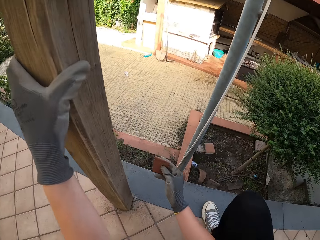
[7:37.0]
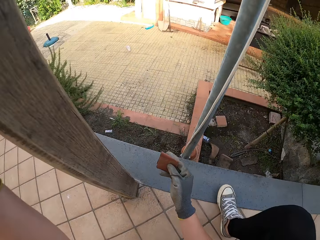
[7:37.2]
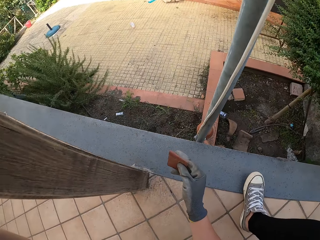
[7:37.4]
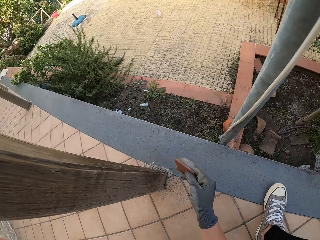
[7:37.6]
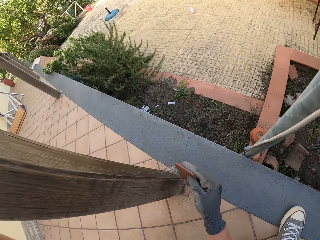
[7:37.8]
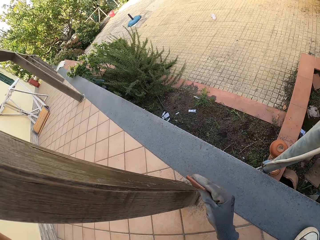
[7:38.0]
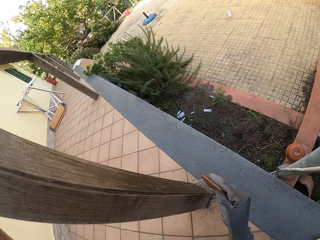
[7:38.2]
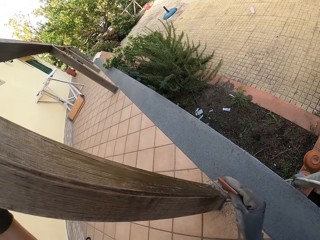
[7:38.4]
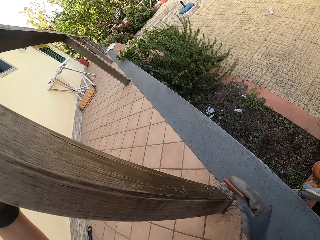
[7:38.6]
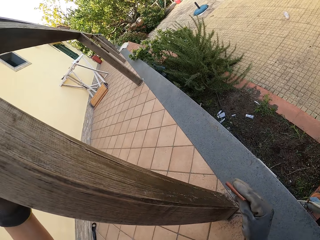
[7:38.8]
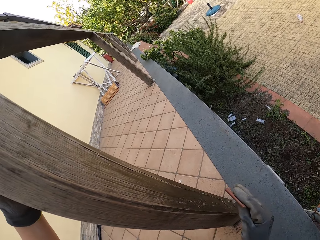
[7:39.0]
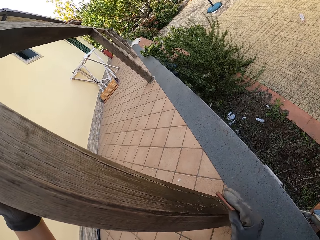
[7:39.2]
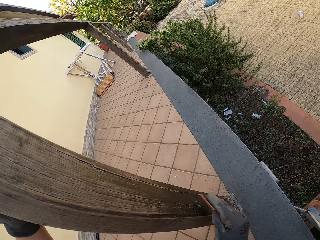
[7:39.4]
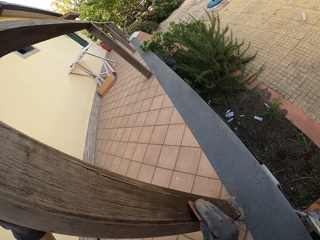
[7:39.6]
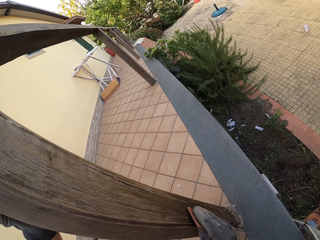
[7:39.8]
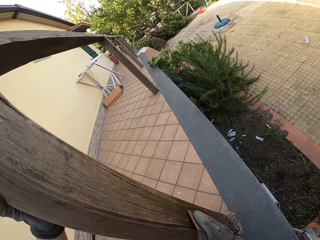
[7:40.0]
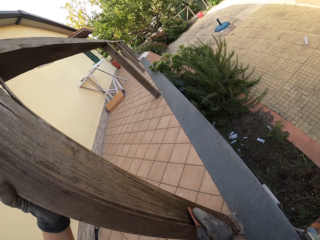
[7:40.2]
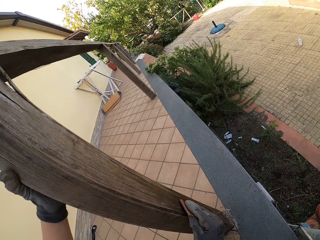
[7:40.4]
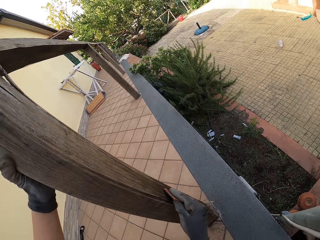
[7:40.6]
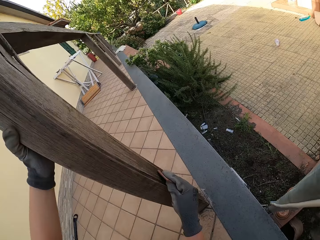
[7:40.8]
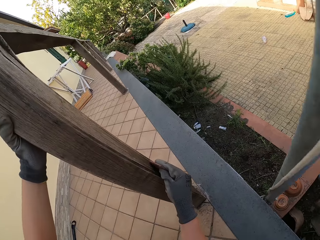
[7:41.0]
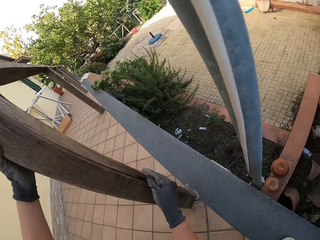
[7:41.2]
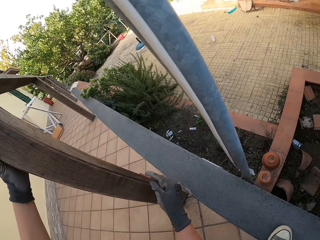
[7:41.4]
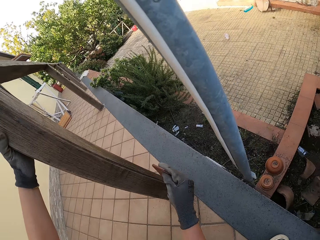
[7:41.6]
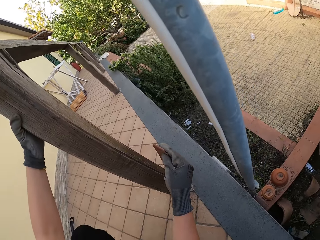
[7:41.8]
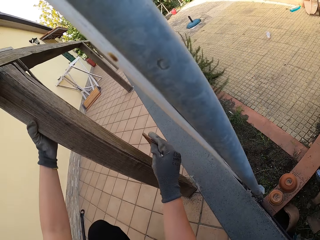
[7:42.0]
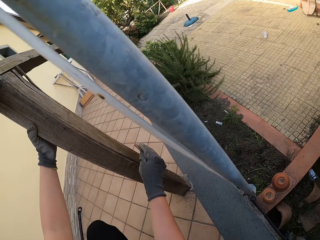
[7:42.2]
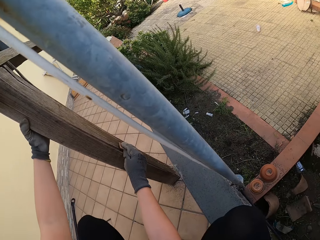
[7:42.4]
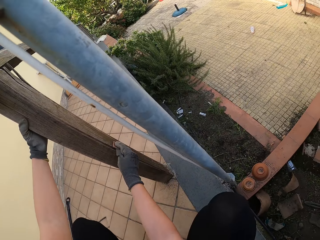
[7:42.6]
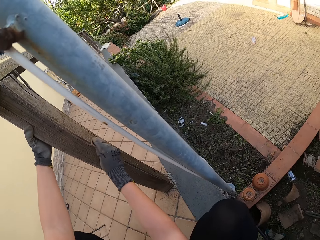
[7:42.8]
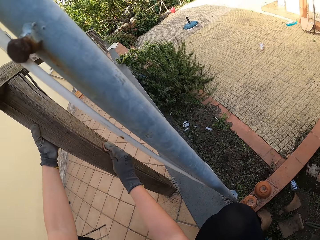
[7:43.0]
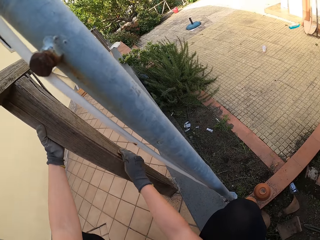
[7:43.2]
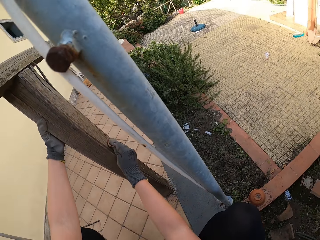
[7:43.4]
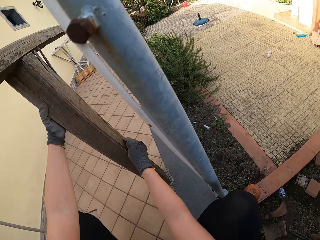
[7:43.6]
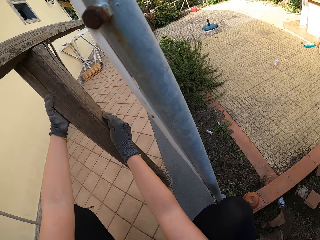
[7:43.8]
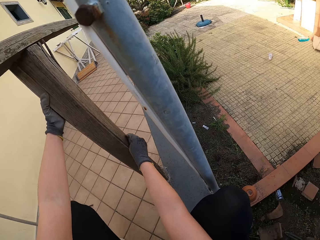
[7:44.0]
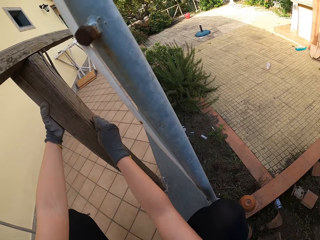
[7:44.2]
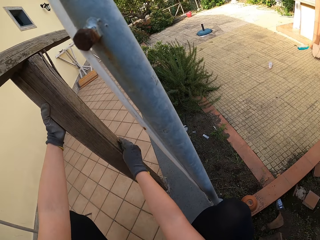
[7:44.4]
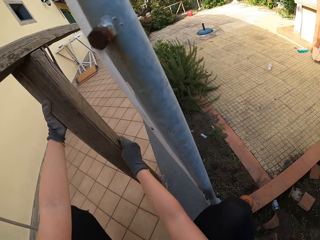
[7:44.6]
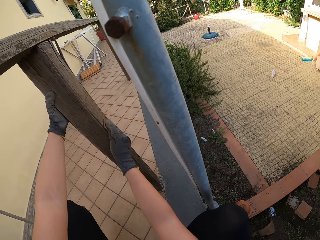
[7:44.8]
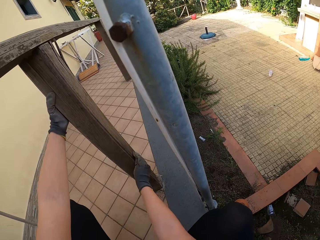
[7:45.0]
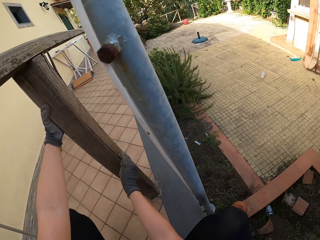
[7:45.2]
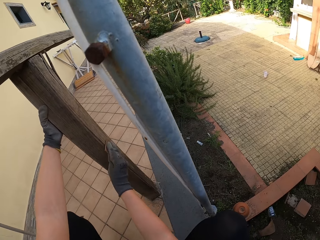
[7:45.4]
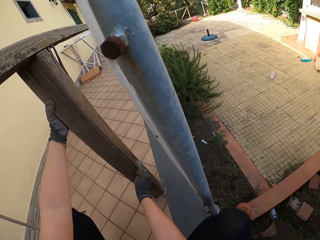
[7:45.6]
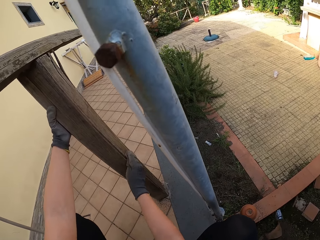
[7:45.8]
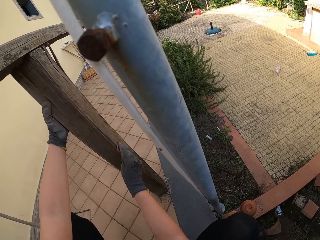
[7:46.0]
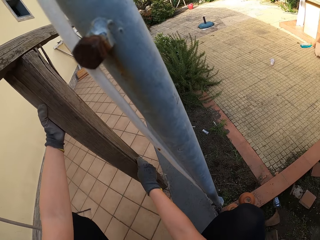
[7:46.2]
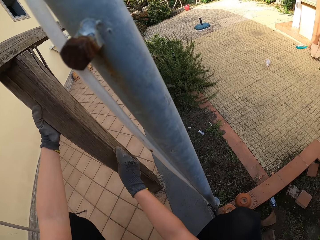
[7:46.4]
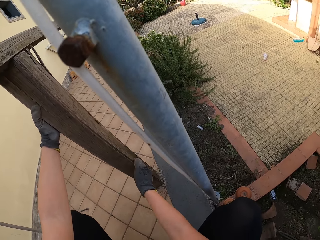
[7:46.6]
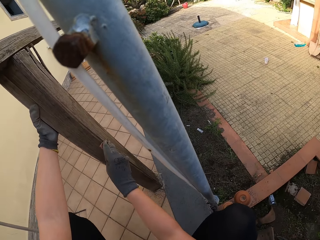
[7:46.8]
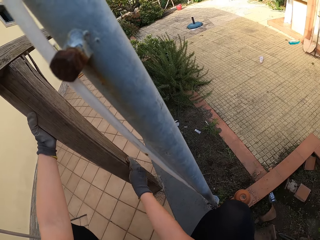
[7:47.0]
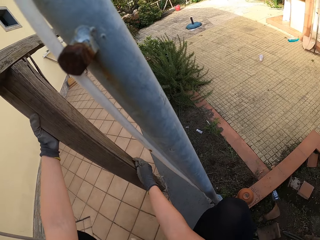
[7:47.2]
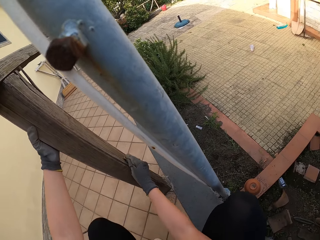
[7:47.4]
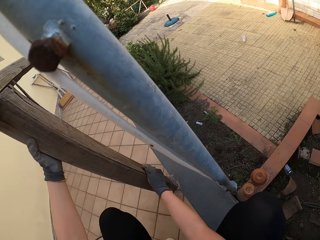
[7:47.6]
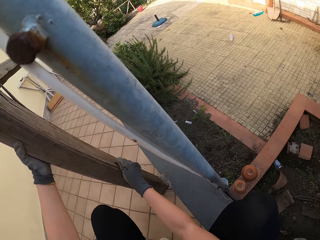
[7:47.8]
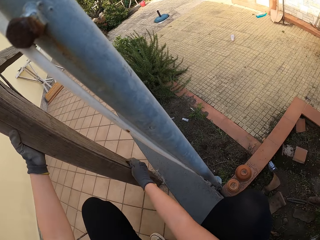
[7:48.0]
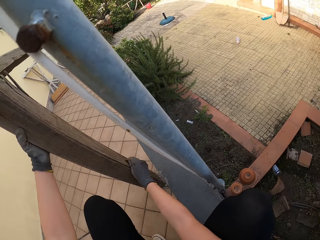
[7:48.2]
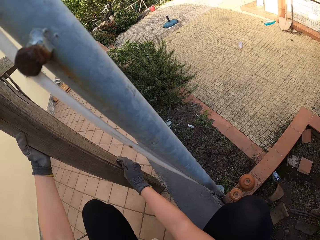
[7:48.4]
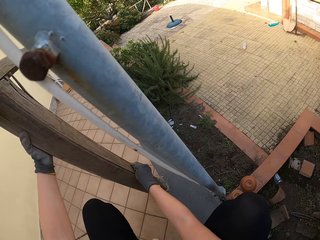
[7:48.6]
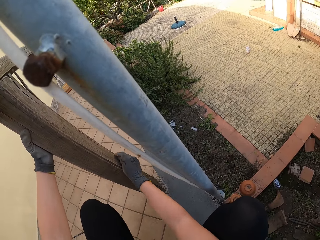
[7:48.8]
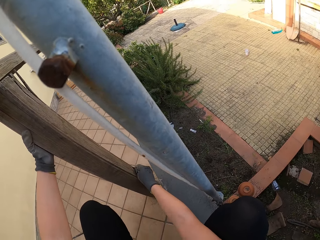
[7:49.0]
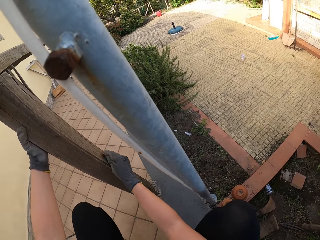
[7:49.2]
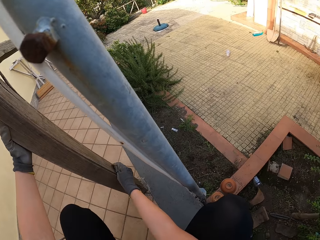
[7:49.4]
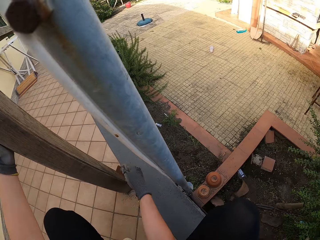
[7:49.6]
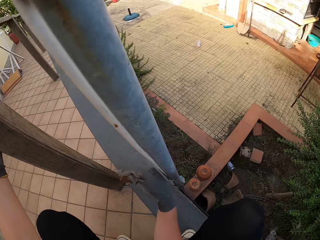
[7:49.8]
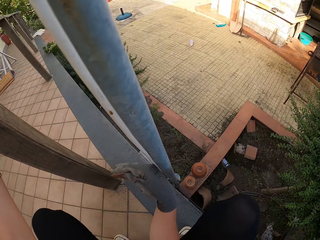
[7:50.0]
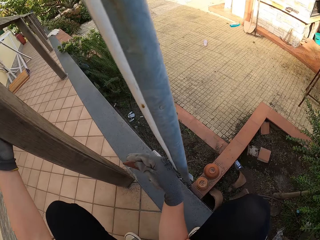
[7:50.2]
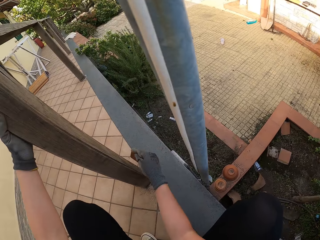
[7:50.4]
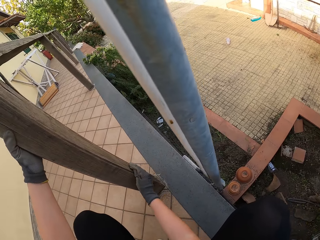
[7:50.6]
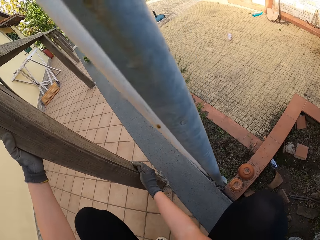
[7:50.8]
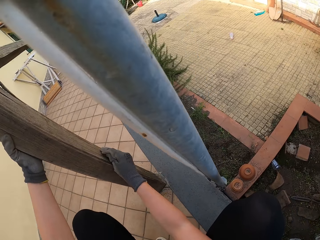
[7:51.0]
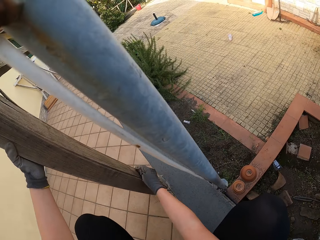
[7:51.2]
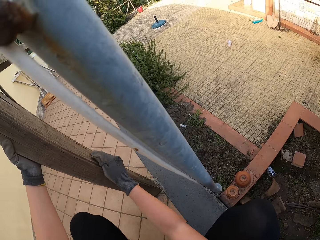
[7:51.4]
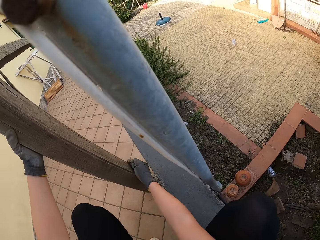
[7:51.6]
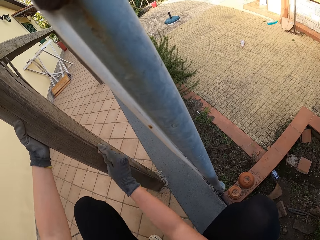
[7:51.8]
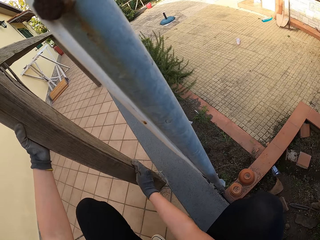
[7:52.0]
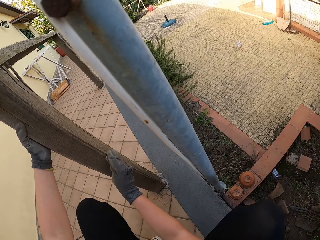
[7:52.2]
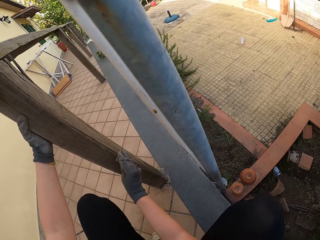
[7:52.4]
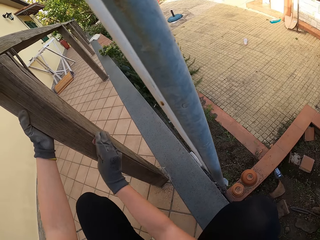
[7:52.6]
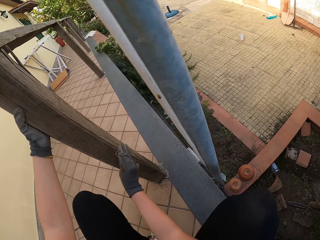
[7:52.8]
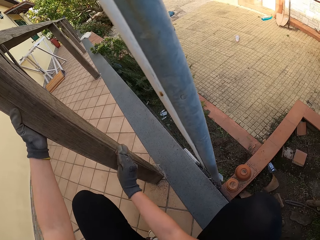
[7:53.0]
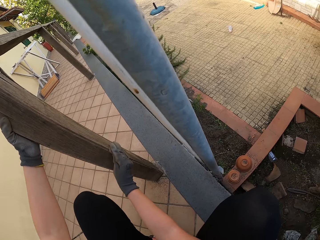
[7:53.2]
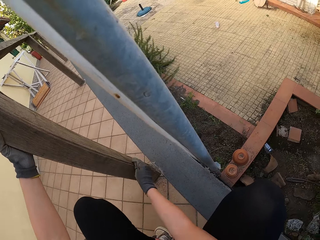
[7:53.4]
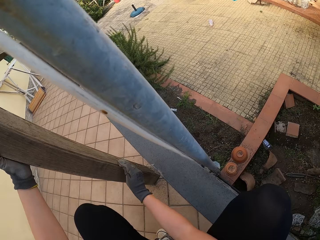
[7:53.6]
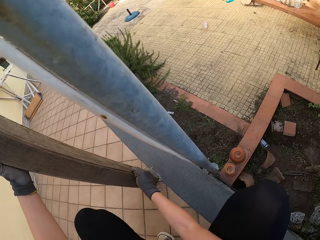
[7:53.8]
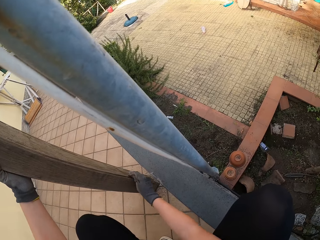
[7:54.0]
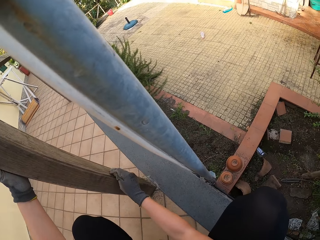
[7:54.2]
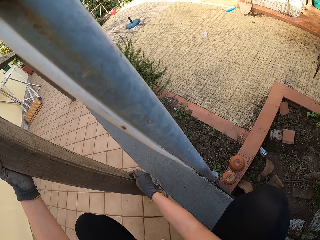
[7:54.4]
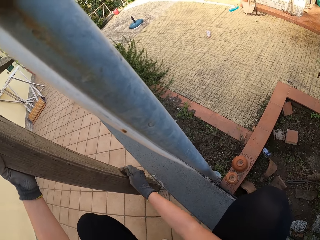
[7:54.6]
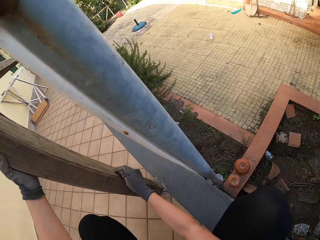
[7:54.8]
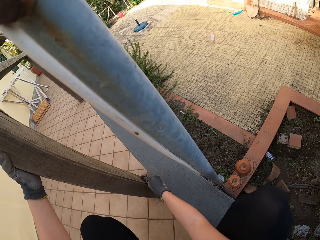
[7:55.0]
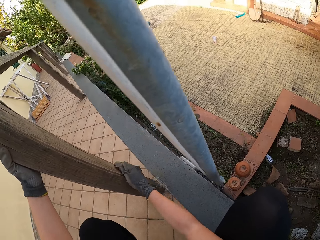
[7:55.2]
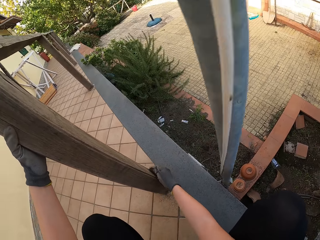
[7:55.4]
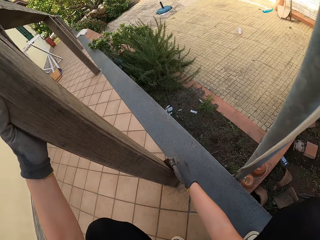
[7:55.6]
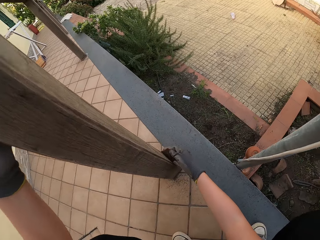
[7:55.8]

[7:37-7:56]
The camera wearer looks at the wood. They smoothen the wood with the sandpaper. They look at the sandpaper. They smoothen the wood with the sandpaper.

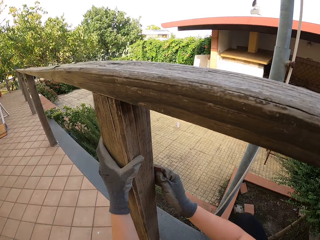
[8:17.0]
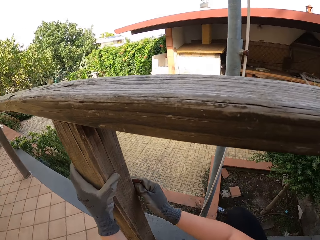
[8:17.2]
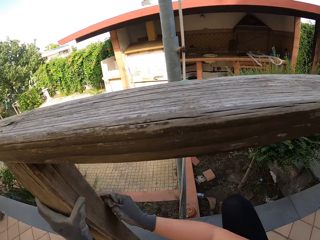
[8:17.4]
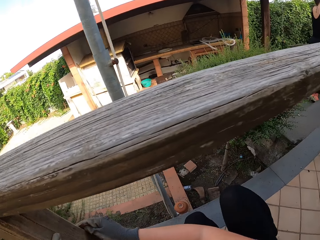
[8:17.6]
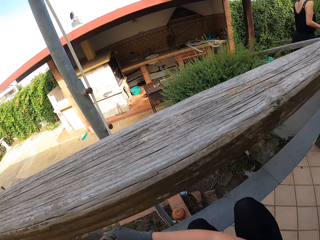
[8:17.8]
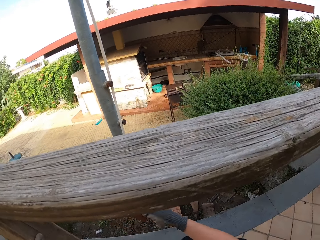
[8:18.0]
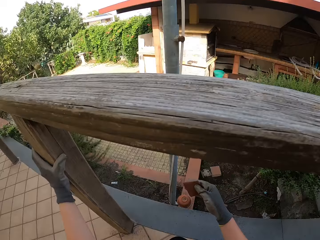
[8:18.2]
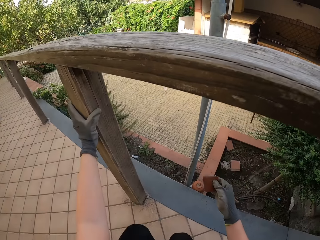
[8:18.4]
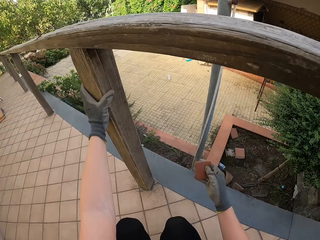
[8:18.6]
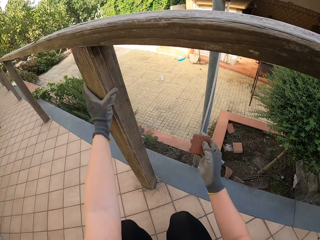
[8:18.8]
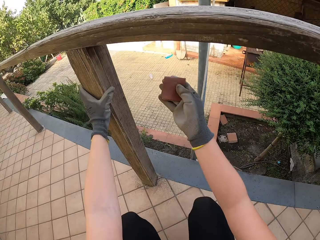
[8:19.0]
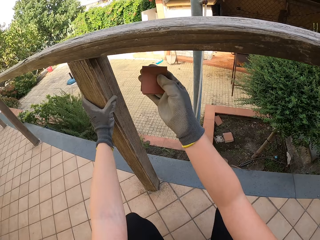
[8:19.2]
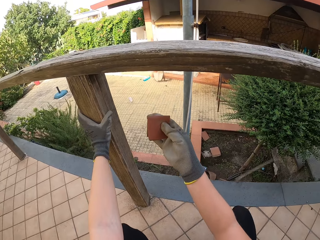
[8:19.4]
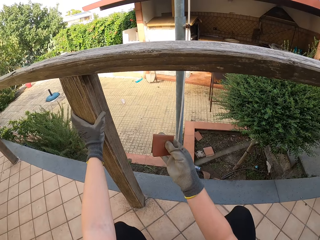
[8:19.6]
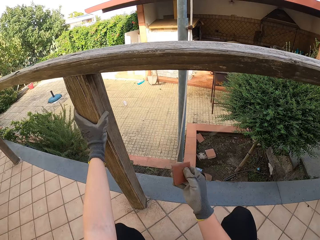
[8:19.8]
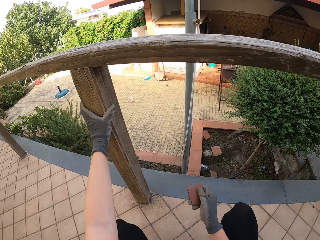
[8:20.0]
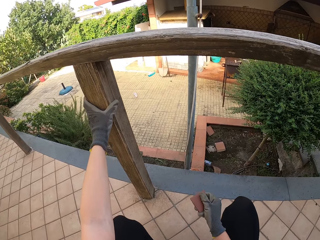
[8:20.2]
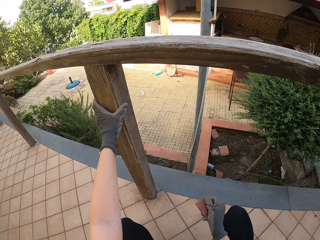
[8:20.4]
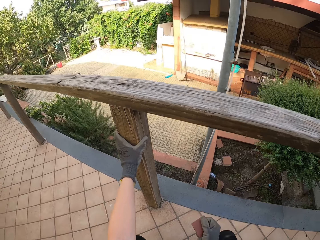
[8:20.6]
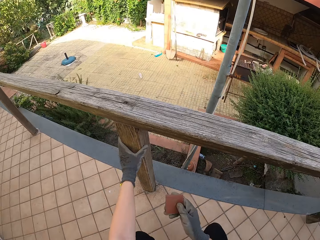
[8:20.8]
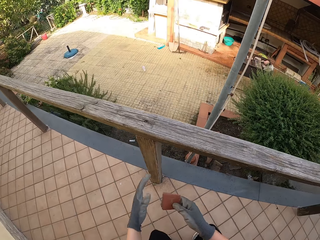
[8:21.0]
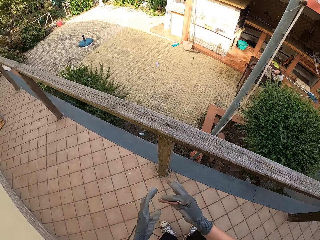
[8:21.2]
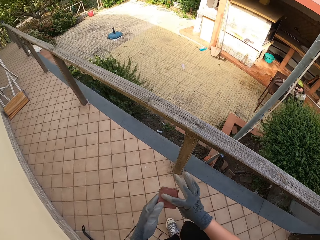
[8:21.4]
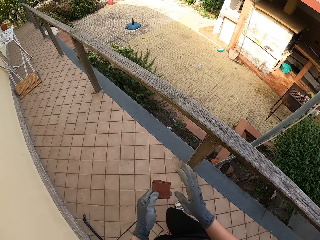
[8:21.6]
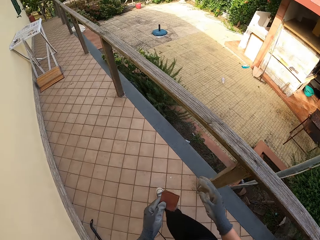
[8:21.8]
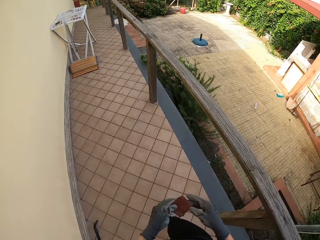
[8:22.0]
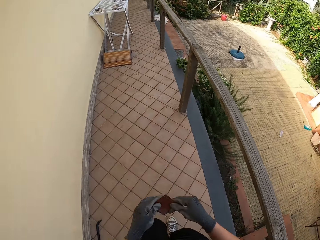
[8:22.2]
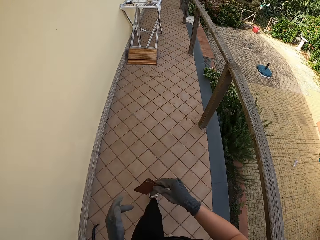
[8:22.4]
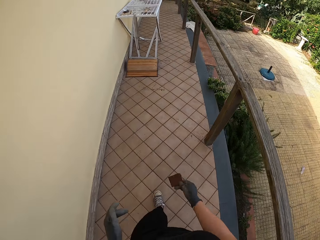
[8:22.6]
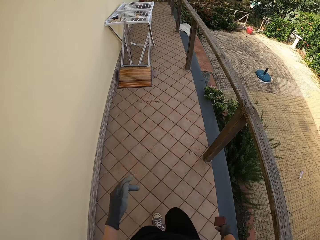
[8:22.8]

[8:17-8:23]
The camera wearer looks at the wood. They stand up. They walk around the compound.
